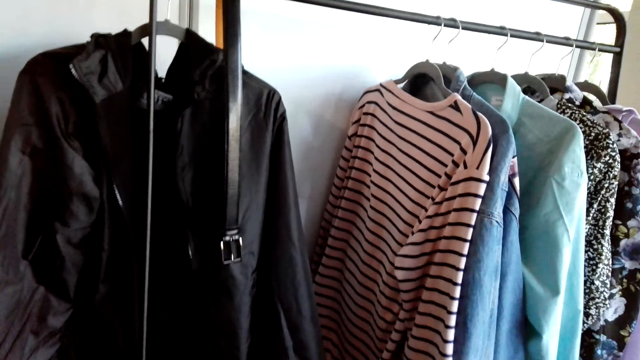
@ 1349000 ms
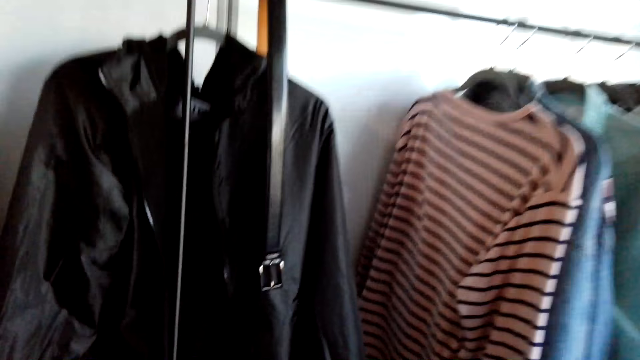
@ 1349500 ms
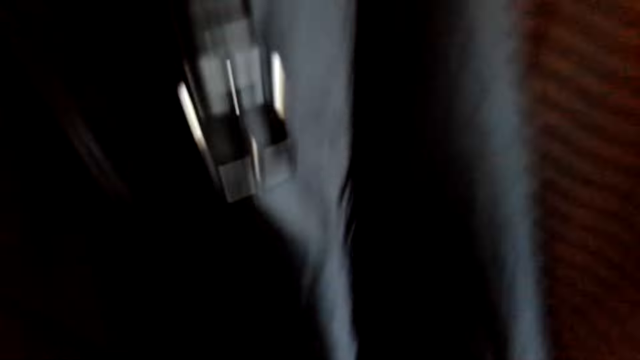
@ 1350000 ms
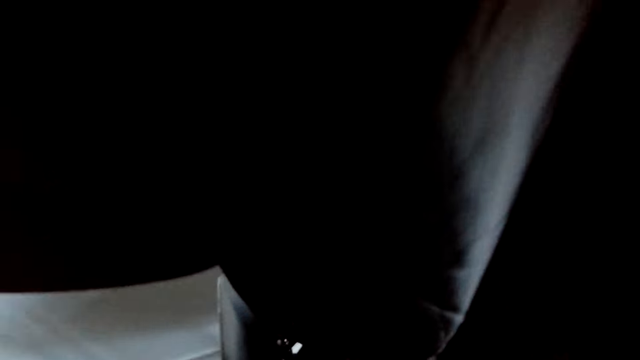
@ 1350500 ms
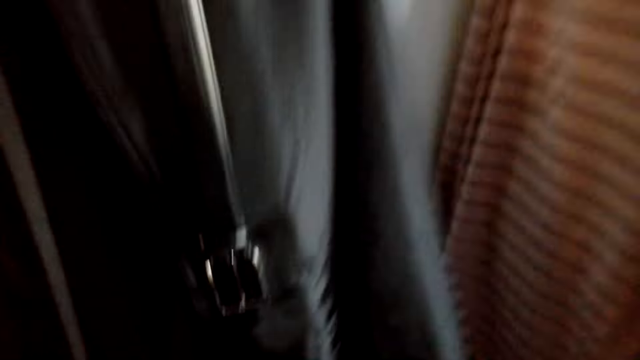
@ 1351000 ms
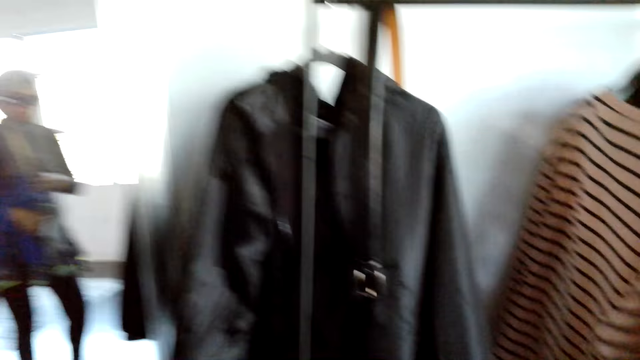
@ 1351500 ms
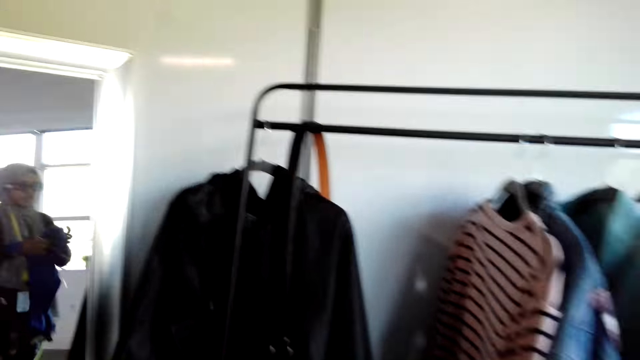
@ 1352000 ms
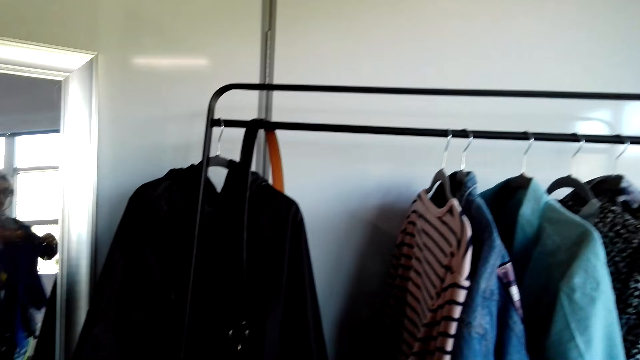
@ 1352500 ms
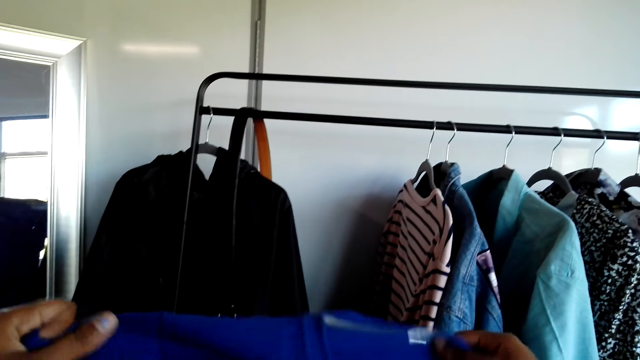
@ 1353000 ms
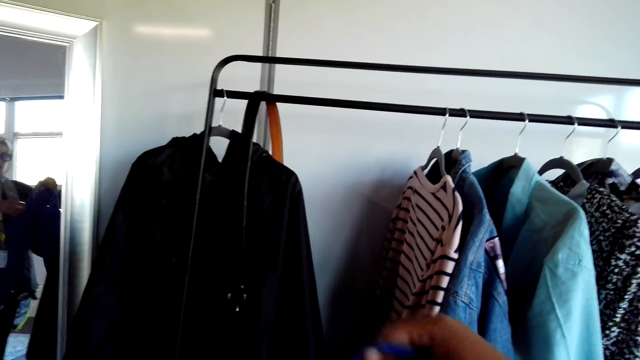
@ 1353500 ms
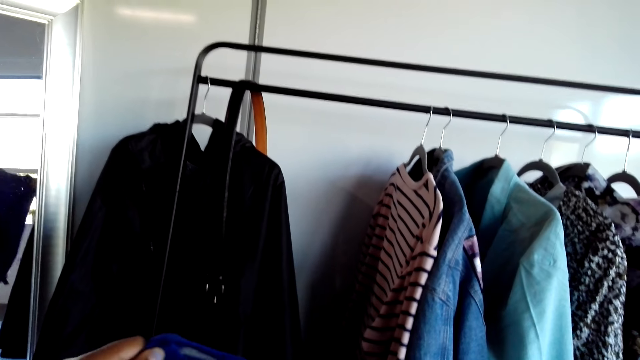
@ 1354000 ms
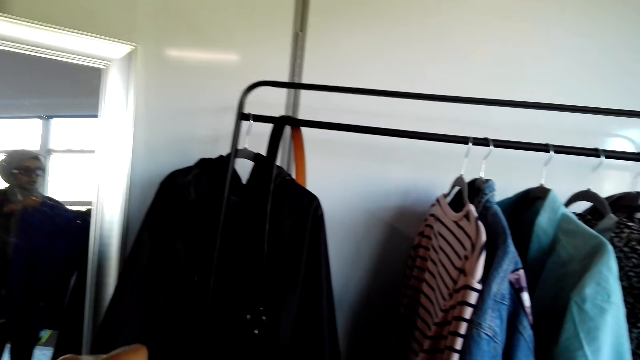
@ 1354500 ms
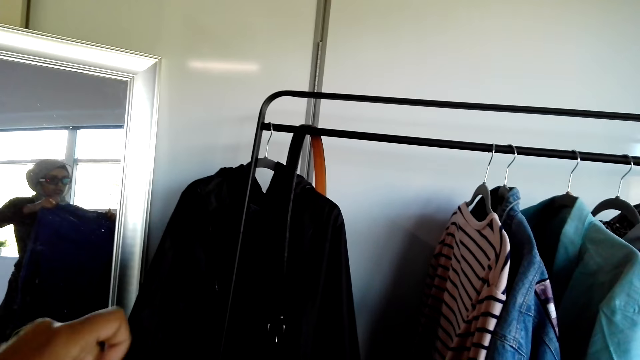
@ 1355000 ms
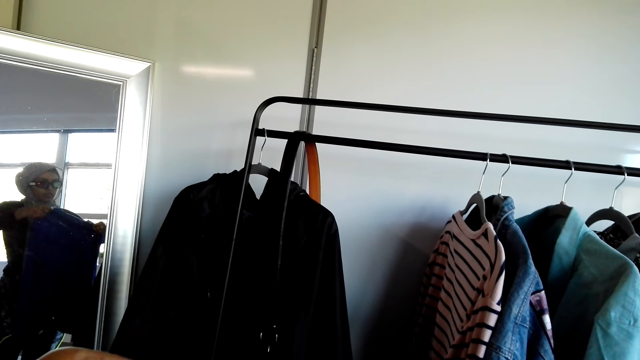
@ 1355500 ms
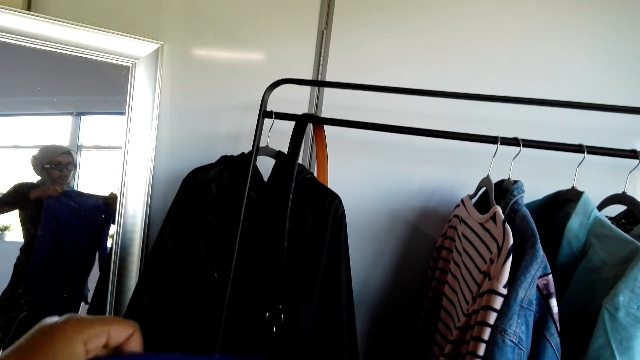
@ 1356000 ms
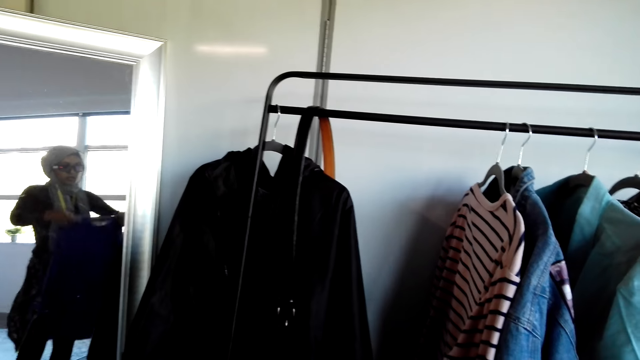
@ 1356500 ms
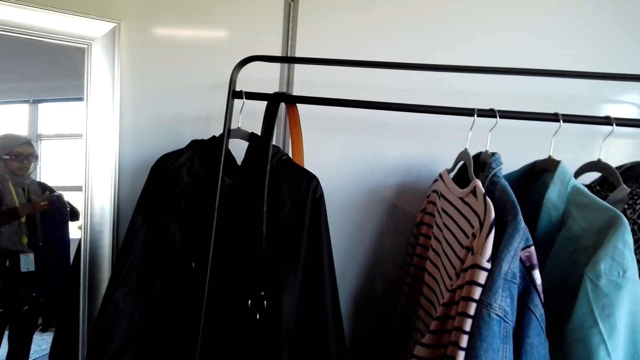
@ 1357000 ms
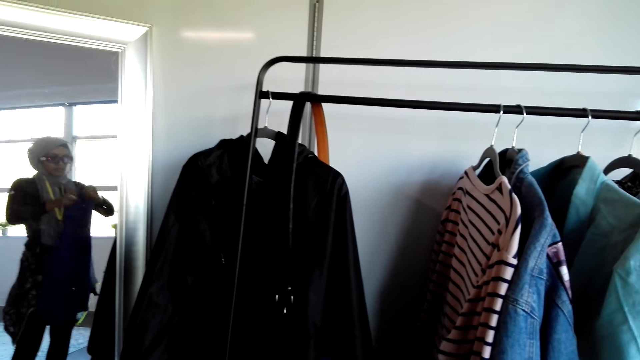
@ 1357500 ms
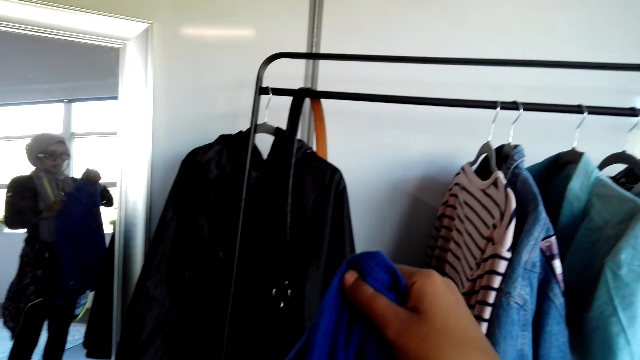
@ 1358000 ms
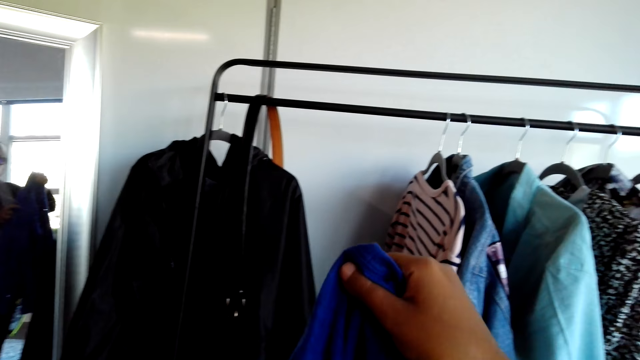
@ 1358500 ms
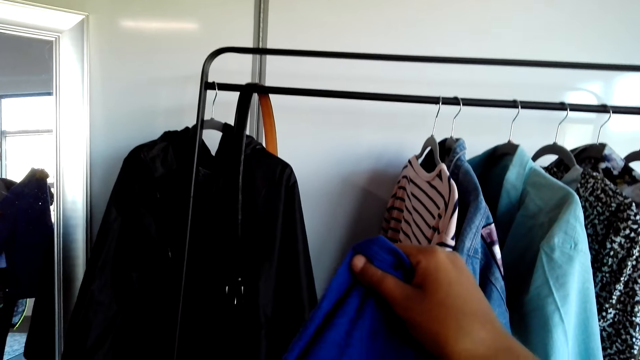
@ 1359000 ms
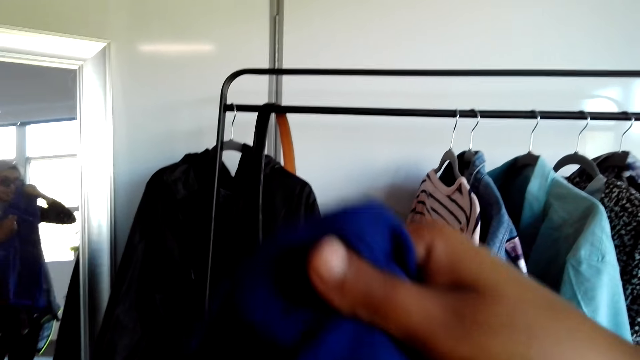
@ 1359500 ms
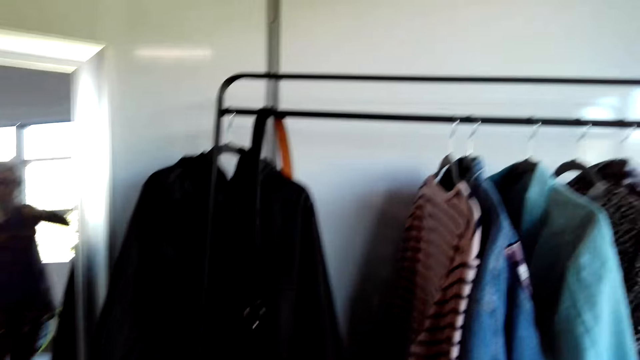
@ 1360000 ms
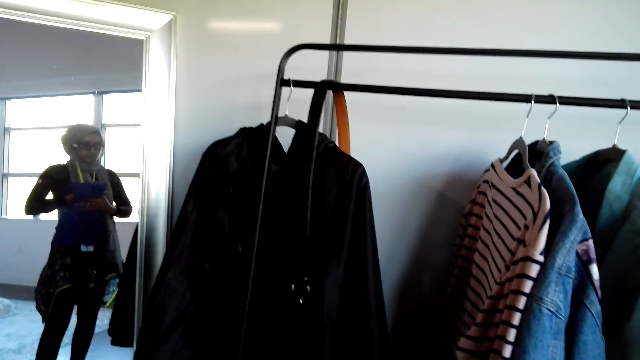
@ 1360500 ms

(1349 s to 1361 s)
The camera wearer folds clothes.

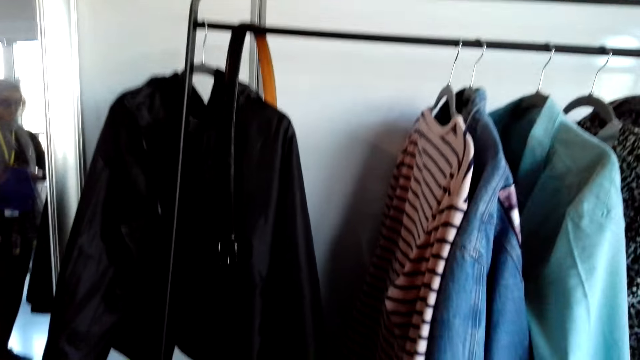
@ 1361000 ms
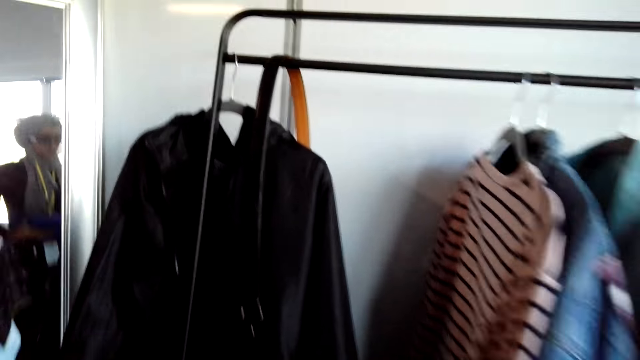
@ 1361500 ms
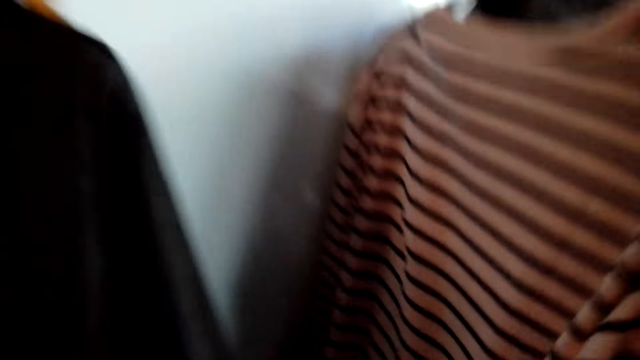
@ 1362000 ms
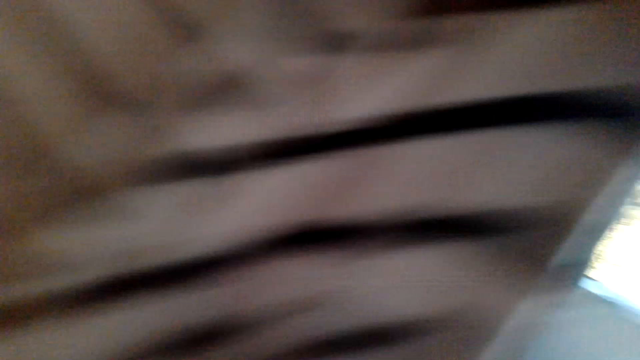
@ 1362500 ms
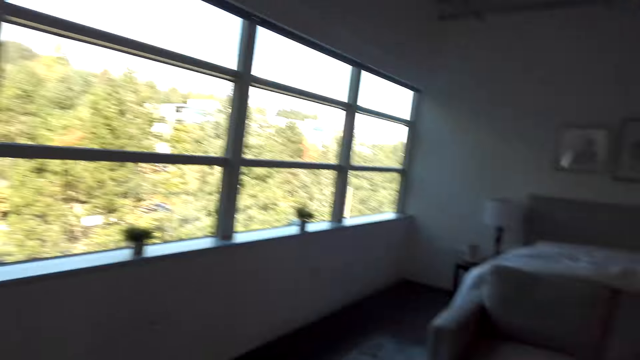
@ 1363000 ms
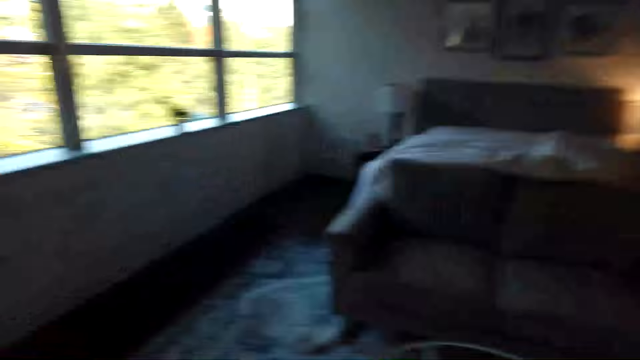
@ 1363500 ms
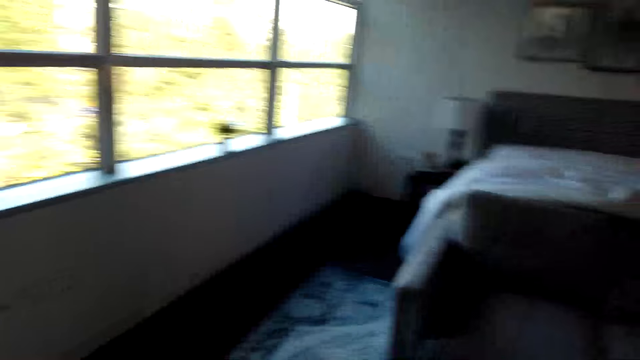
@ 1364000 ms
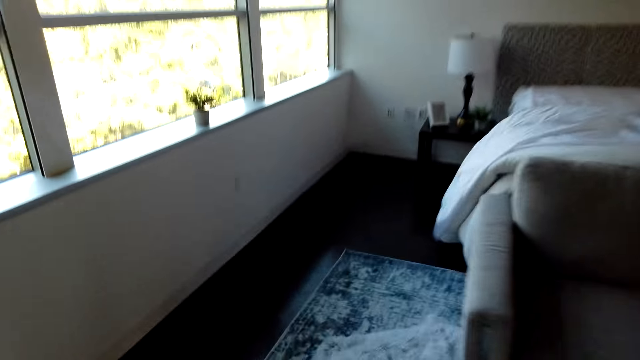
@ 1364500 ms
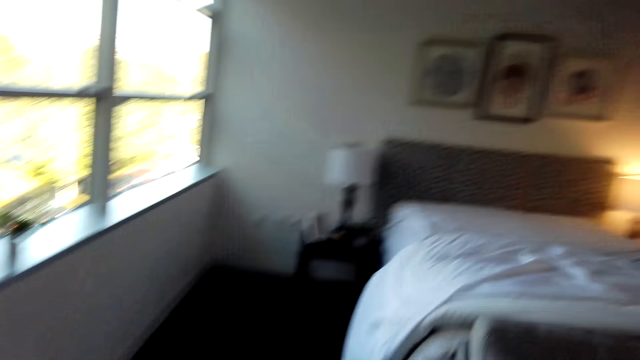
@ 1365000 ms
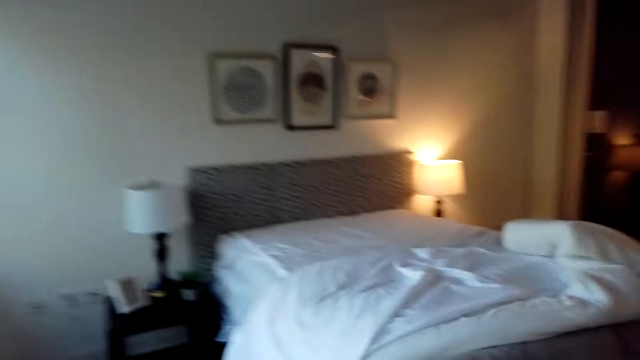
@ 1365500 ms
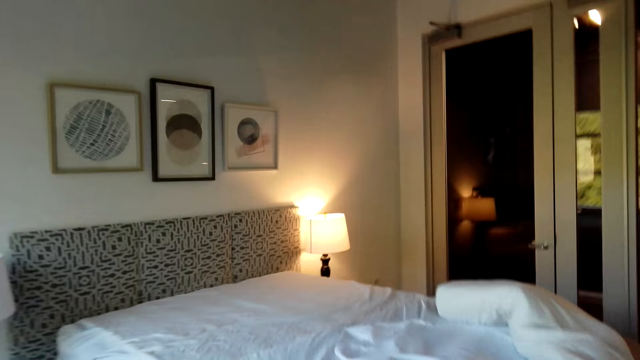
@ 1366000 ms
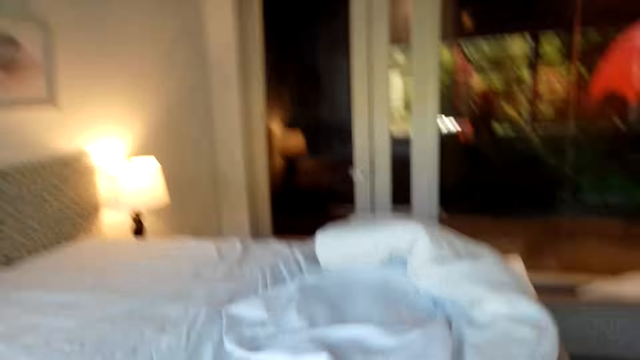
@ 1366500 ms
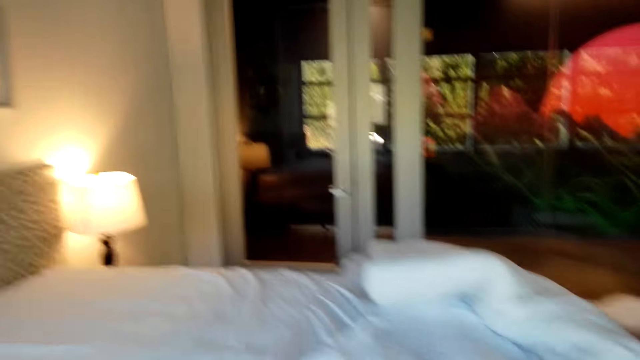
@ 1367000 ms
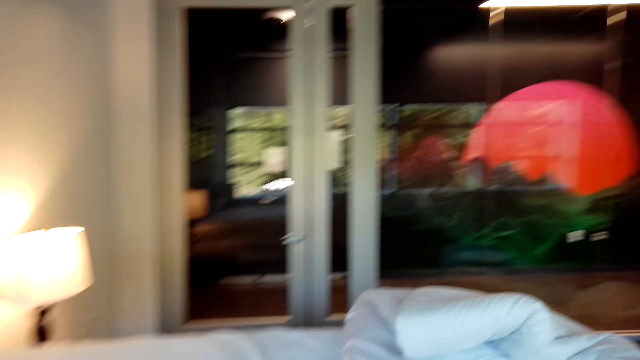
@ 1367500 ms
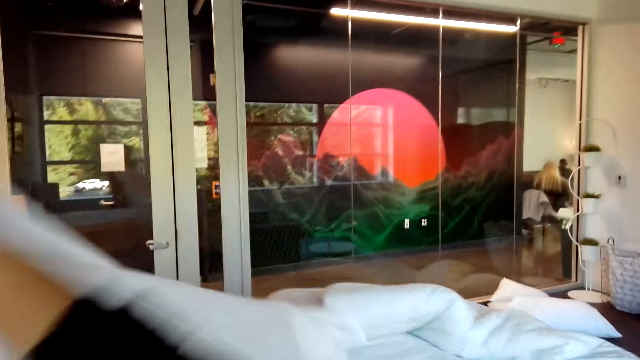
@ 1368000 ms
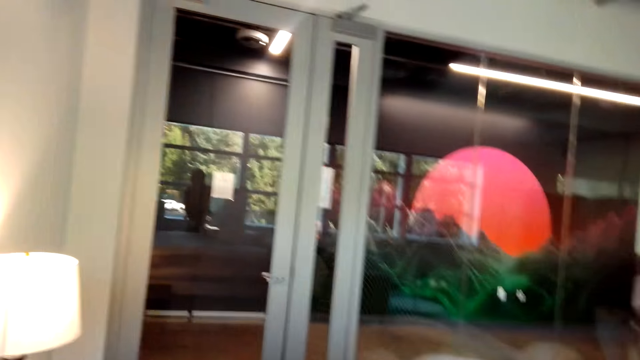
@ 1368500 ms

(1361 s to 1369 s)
The camera wearer moves to the bedroom. They spread the bed.
